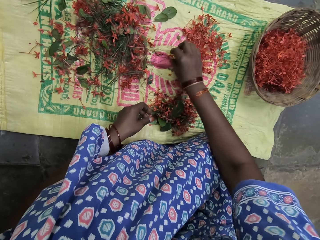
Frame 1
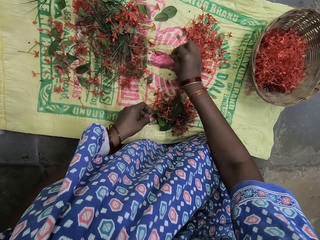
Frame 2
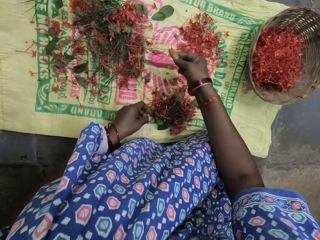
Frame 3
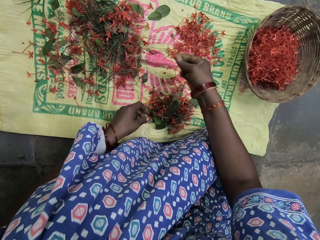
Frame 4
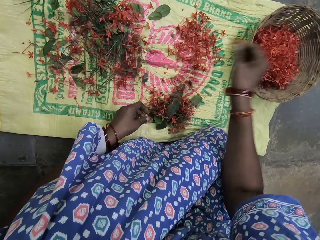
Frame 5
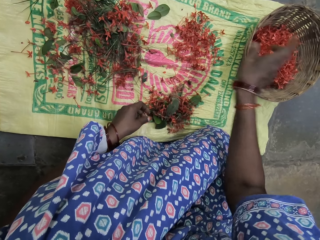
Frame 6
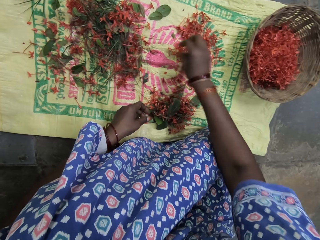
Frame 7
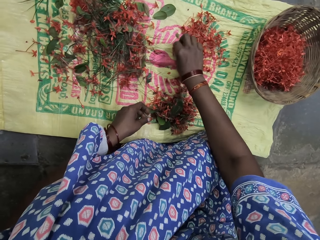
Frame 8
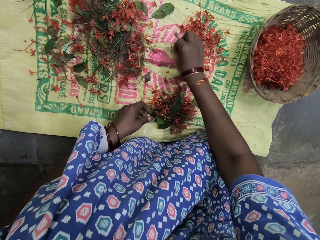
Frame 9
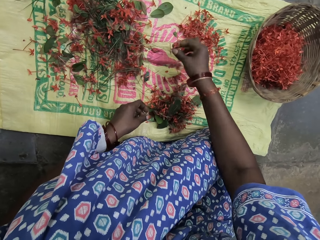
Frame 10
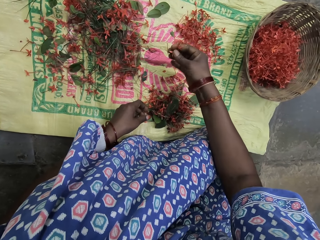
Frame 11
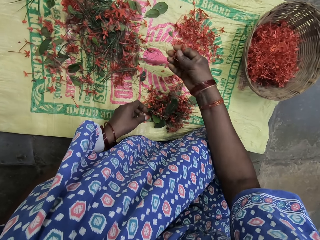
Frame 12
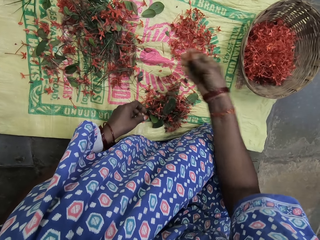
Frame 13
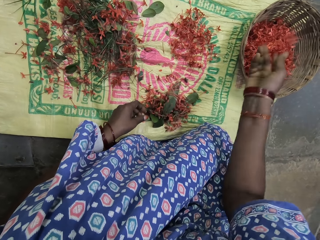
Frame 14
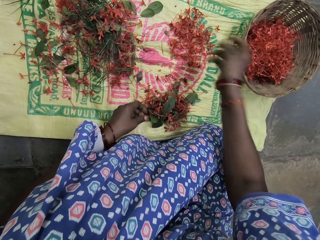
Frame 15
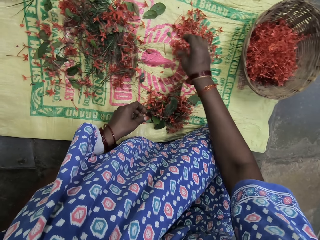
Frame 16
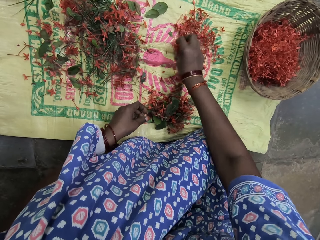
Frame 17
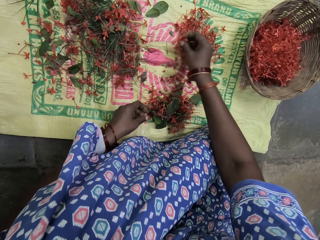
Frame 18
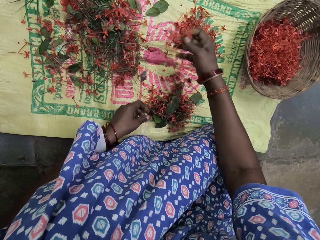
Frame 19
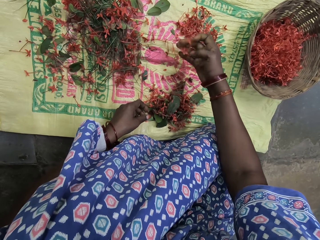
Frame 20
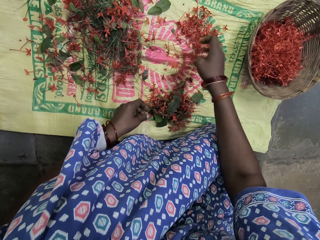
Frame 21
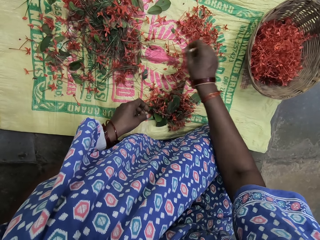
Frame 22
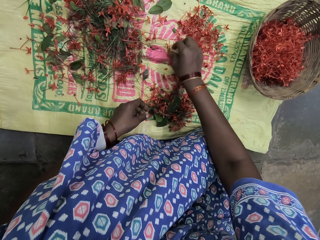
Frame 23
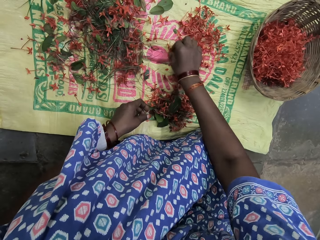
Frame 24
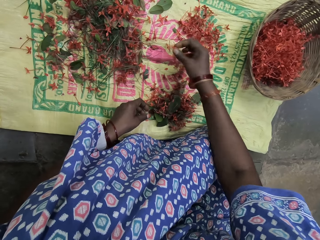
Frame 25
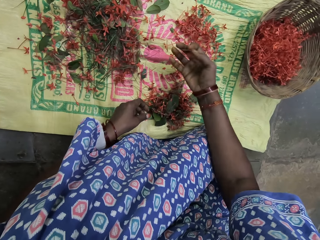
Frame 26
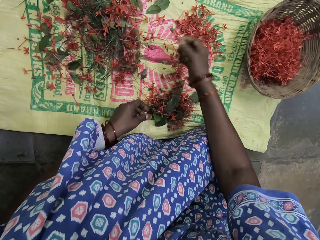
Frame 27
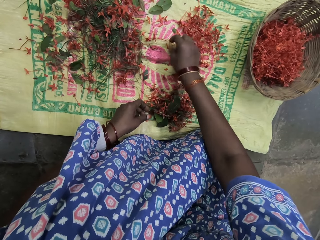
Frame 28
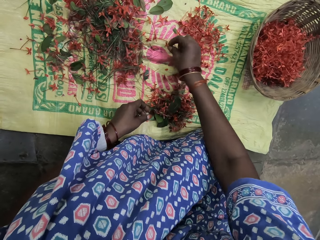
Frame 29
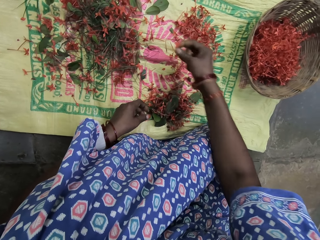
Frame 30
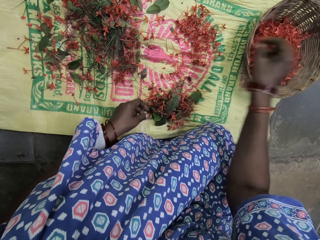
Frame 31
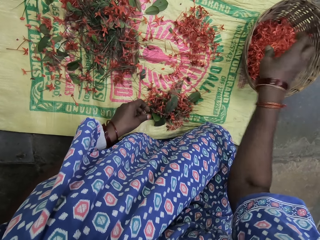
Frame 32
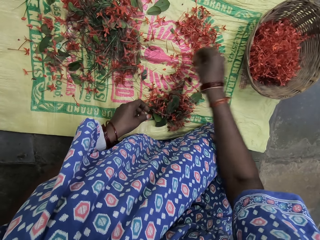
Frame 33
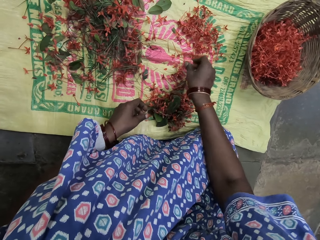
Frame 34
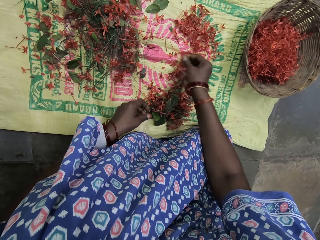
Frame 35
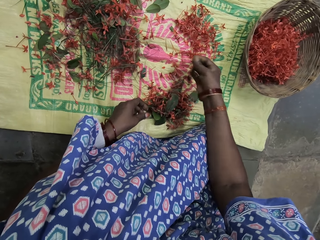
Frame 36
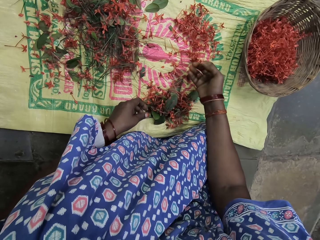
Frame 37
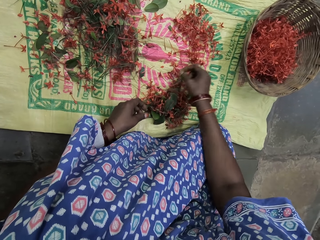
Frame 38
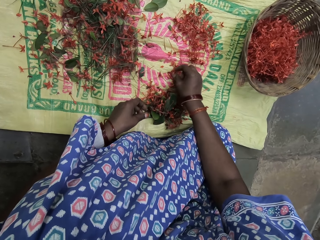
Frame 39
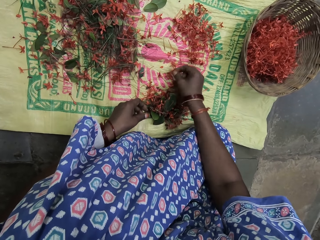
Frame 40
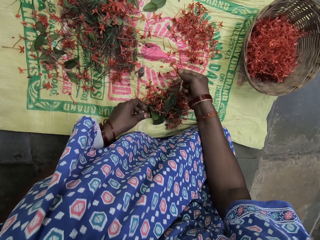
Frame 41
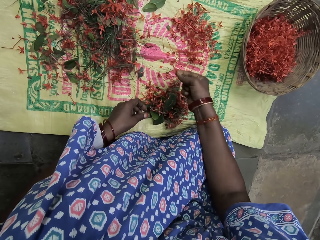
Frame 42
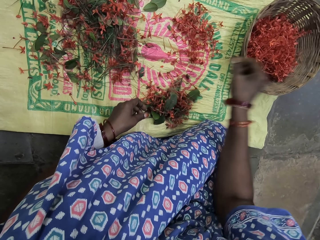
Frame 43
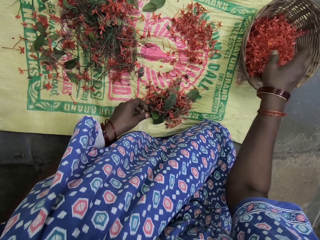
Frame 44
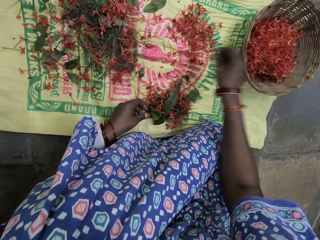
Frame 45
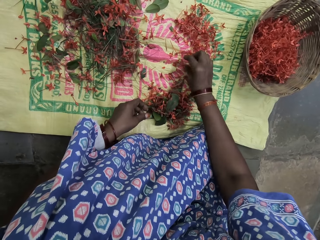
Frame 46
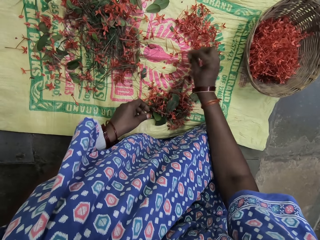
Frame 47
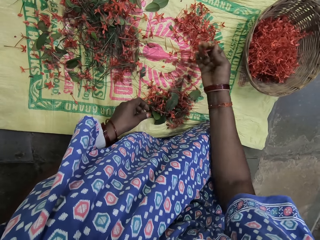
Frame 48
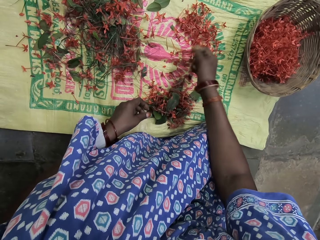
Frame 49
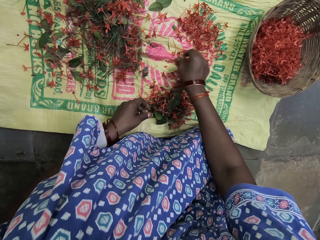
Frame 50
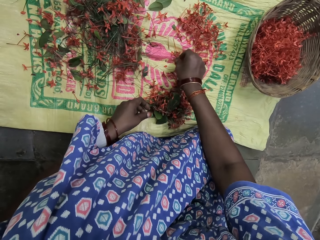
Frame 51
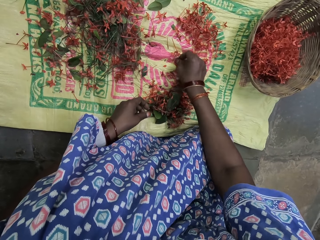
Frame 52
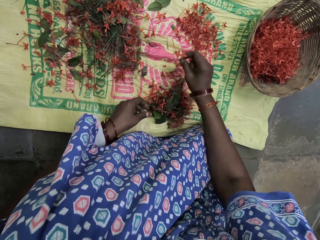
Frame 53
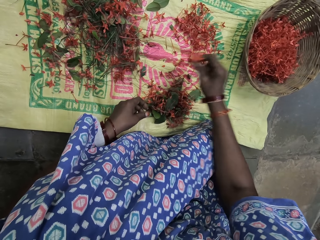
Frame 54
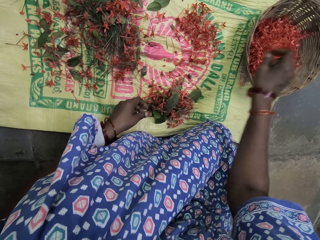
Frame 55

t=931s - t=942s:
The camera wearer puts flowers in a basket. They pick the flowers and put the flowers in the basket. They pick the flowers and put the flowers in the basket. They pick the flowers and put the flowers in the basket. They pick the flowers and put the flowers in the basket. They pick the flowers.

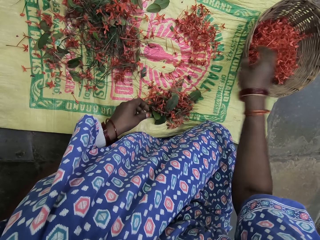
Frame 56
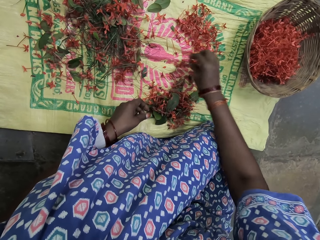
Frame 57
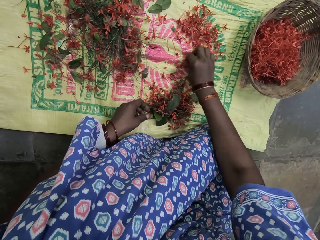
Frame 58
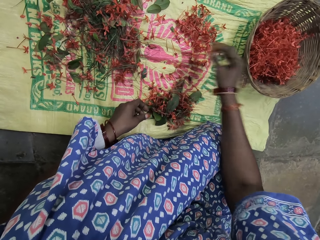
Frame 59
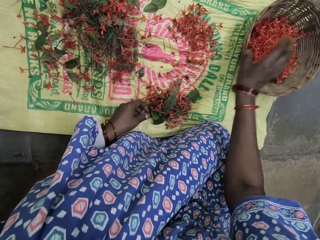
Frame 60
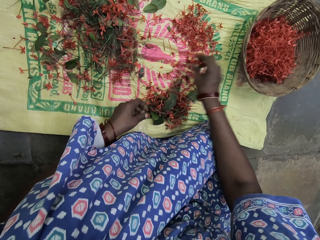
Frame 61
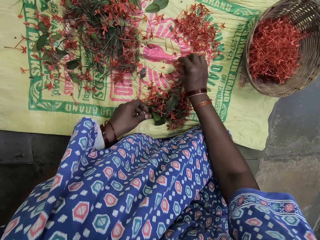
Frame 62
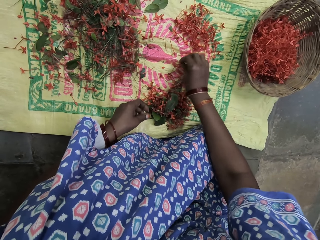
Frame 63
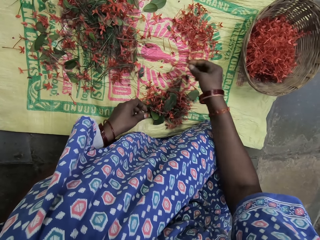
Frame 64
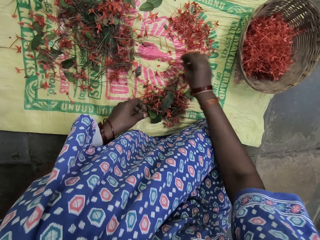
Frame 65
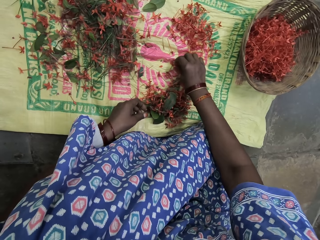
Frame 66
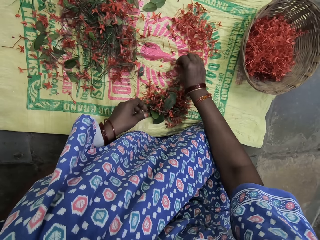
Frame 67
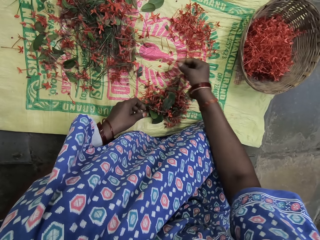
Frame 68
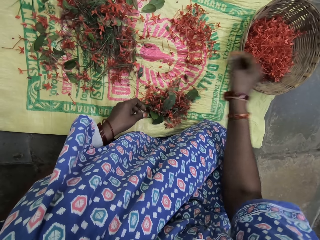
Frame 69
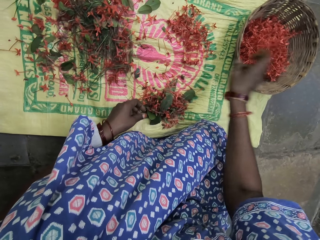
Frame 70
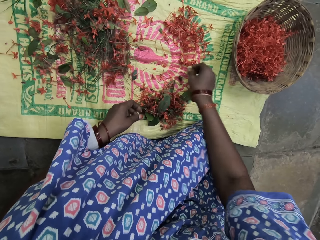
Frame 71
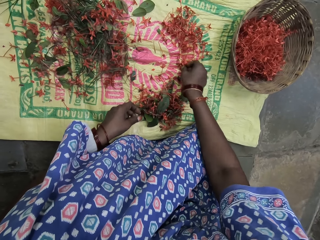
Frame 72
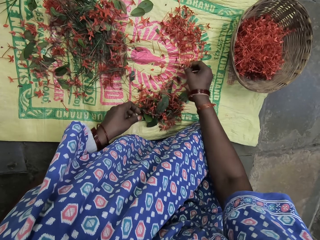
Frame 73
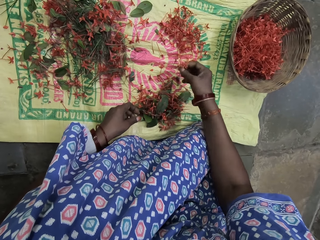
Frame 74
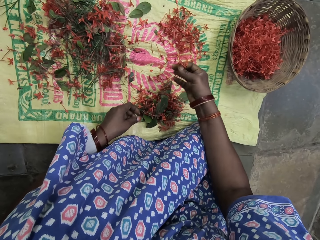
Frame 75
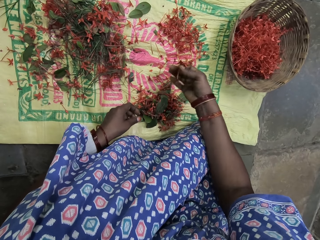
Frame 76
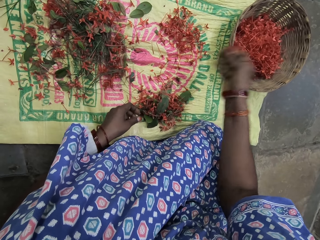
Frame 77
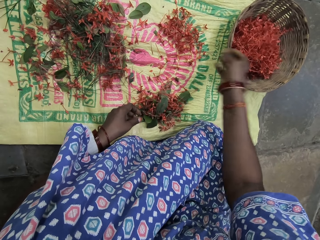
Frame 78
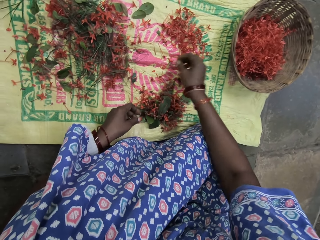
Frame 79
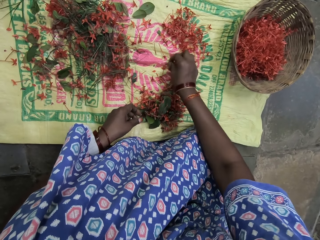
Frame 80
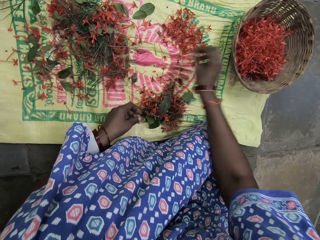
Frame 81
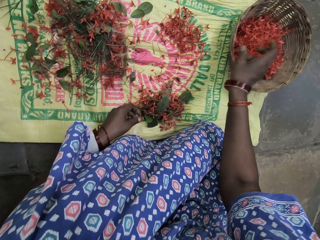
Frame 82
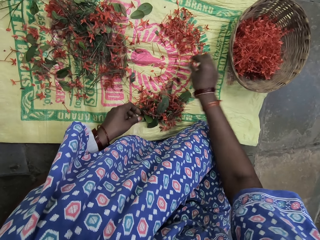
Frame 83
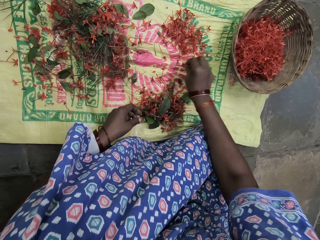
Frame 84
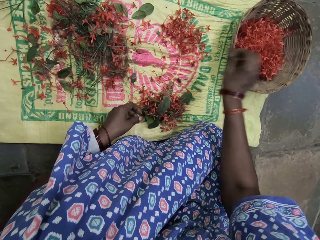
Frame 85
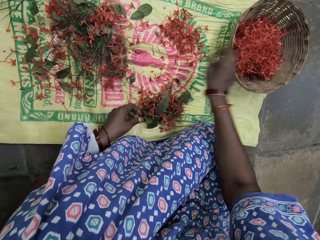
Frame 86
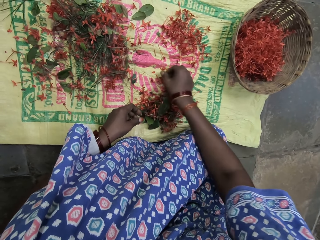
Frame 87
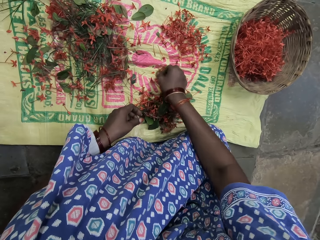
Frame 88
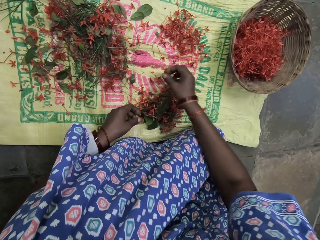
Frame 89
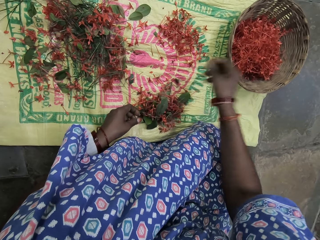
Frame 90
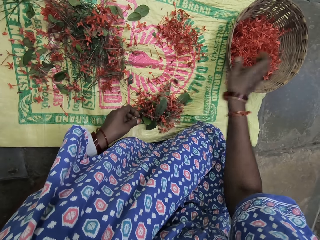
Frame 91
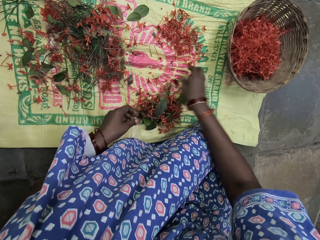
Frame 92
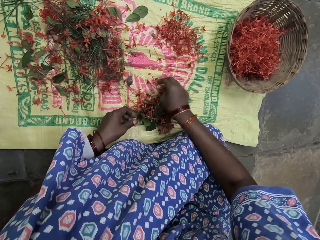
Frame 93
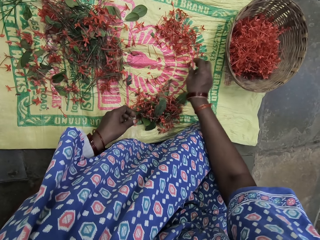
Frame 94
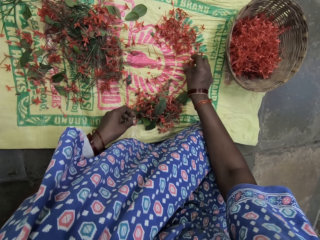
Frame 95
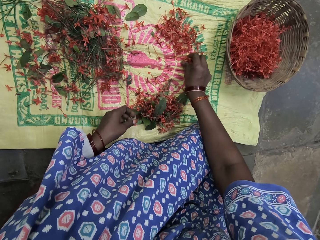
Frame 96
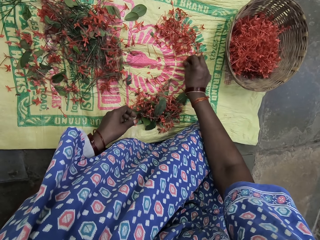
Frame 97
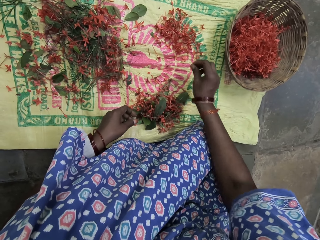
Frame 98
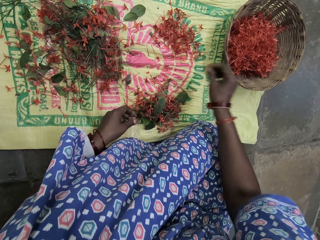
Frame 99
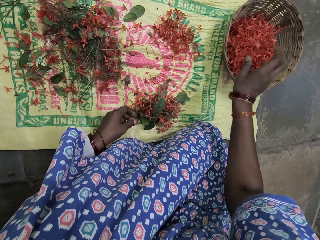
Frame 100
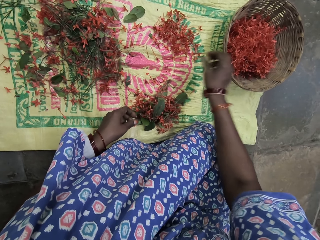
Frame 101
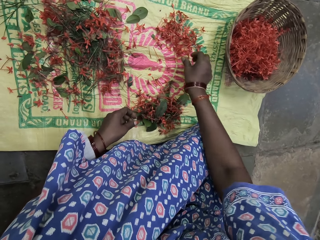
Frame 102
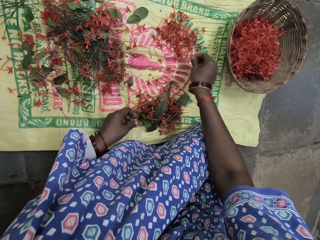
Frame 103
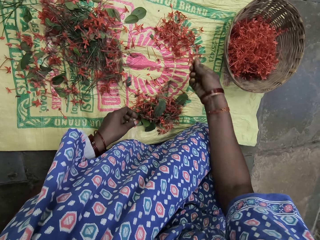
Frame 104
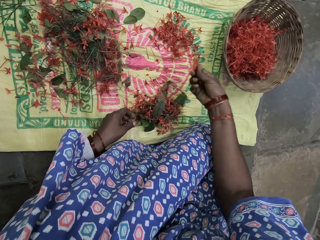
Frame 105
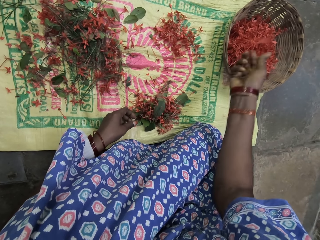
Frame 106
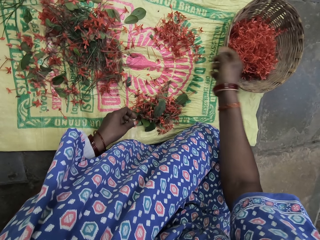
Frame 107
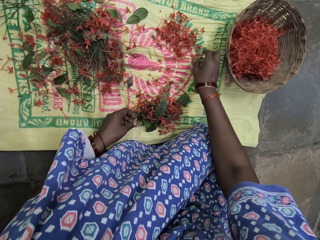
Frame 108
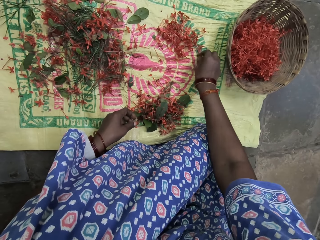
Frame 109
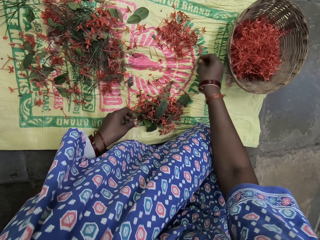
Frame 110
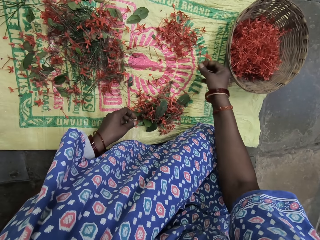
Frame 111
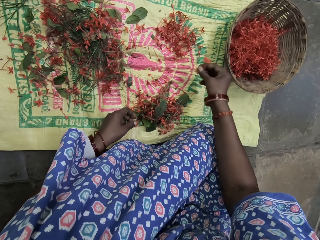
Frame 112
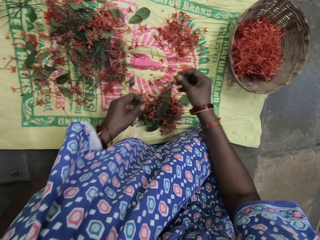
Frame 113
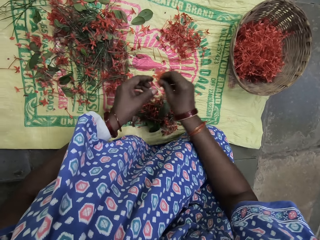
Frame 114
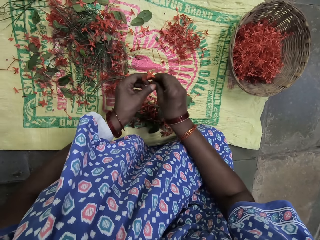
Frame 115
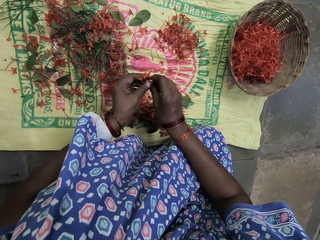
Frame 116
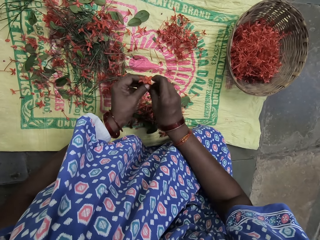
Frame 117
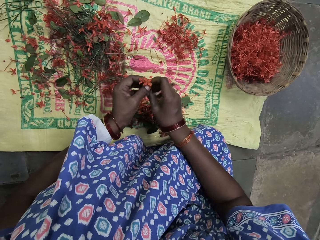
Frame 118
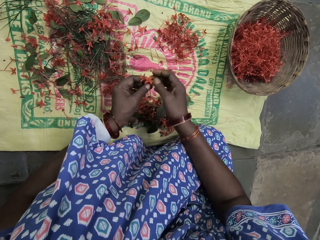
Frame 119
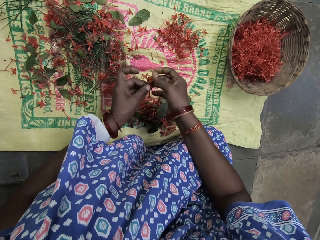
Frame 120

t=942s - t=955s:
The camera wearer puts flowers in a basket. They pick the flowers and put the flowers in the basket. They pick the flowers and put the flowers in the basket. They pick the flowers and put the flowers in the basket. They pick the flowers and put the flowers in the basket. They pick the flowers and put the flowers in the basket. They pick the flowers and put the flowers in the basket. They hold a flower. They put the flowers in the basket. They pick the flowers and put the flowers in the basket. They pick the flowers. They hold the flowers.
